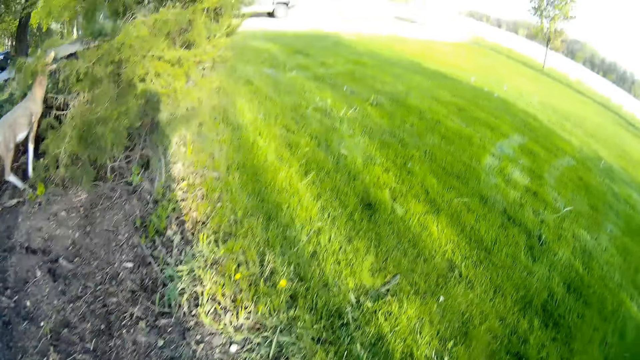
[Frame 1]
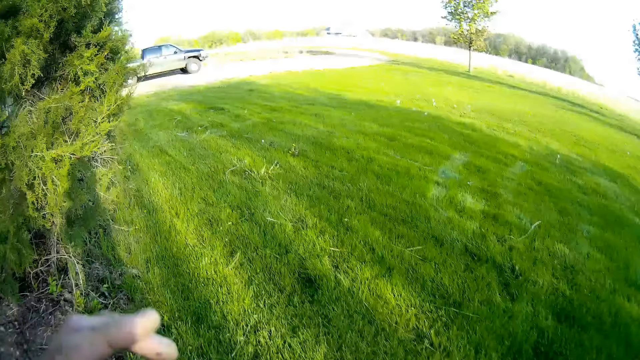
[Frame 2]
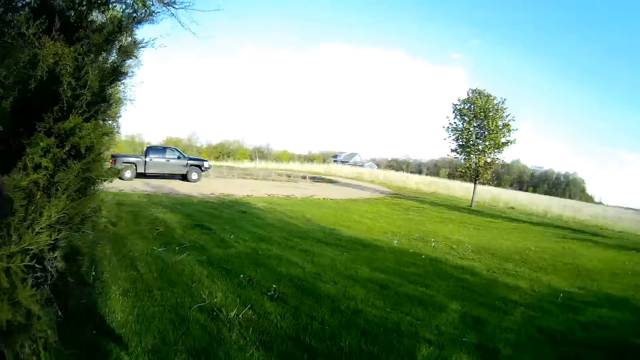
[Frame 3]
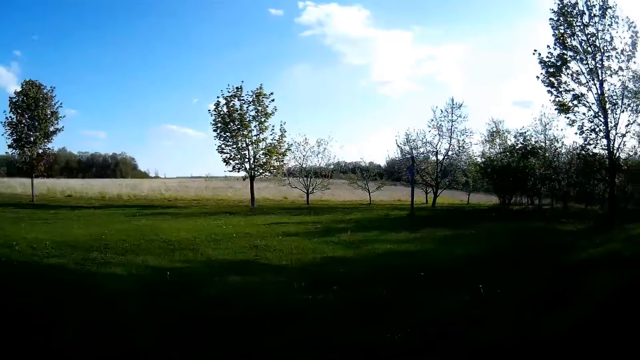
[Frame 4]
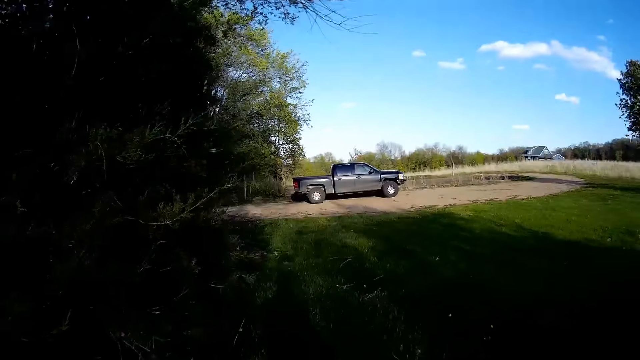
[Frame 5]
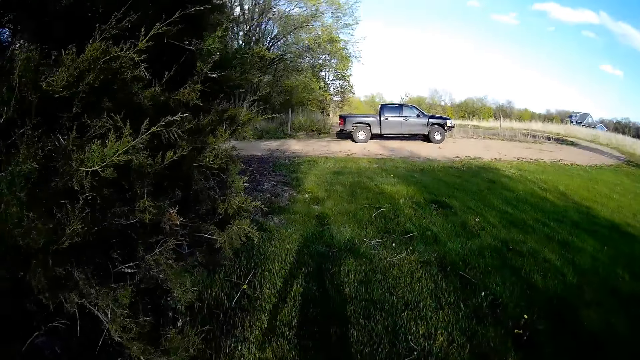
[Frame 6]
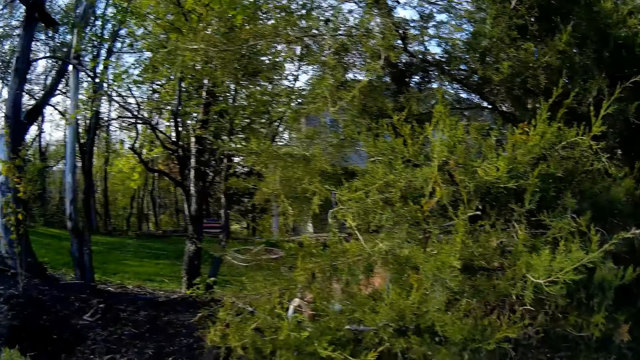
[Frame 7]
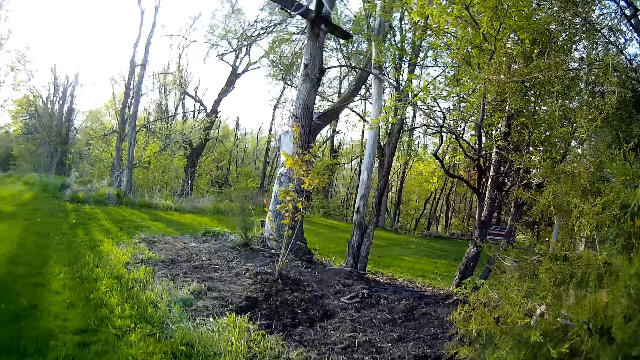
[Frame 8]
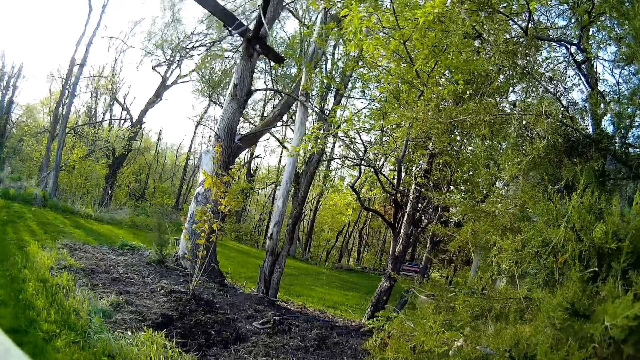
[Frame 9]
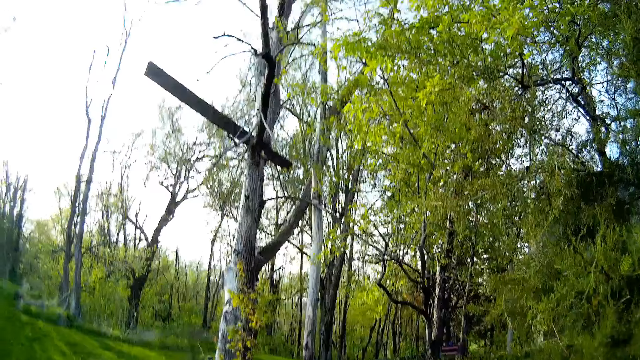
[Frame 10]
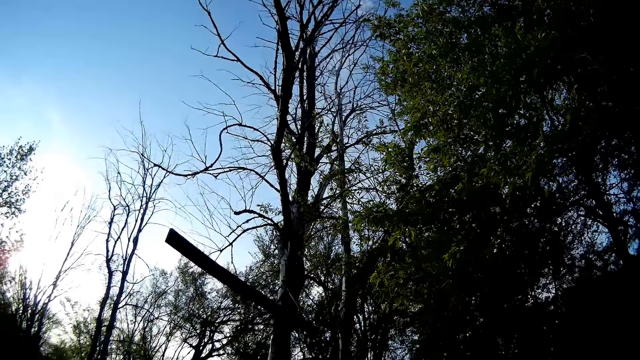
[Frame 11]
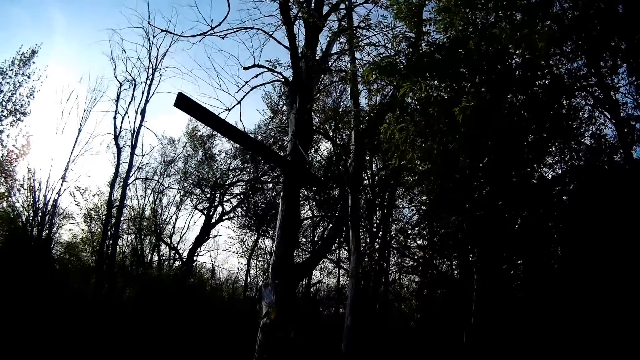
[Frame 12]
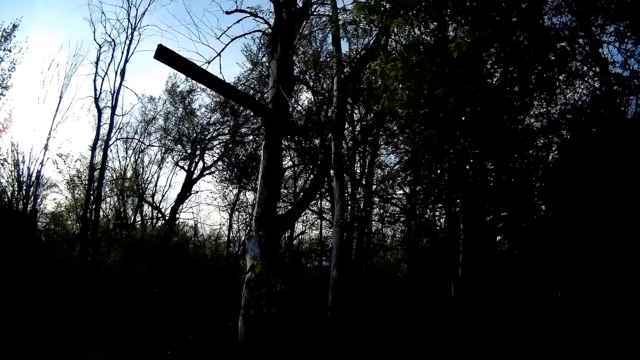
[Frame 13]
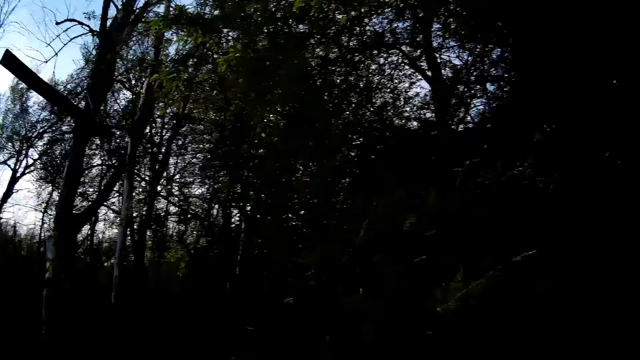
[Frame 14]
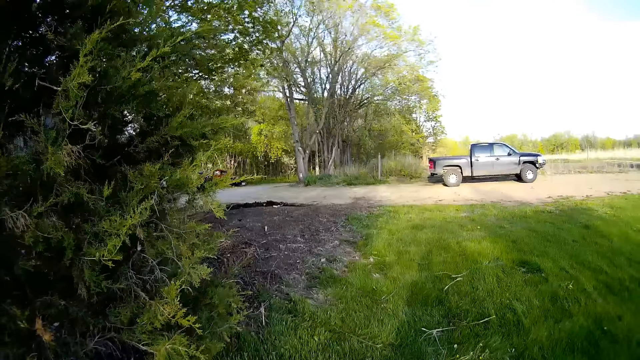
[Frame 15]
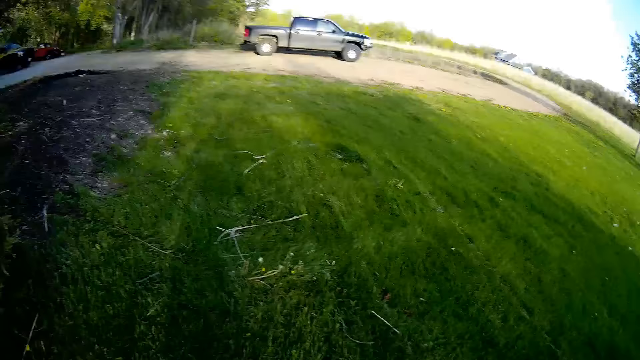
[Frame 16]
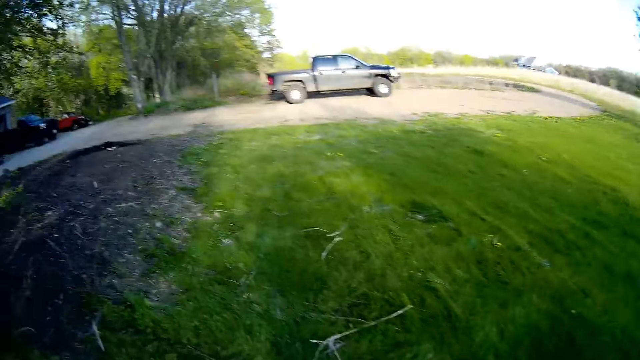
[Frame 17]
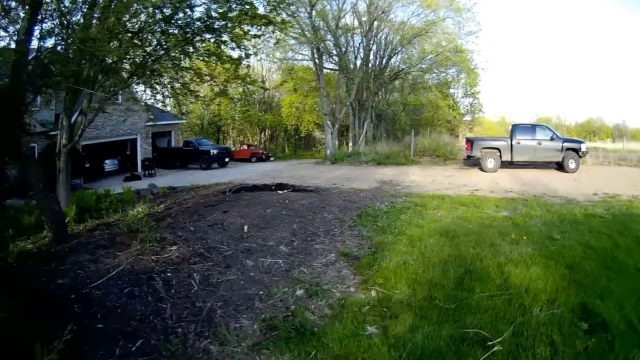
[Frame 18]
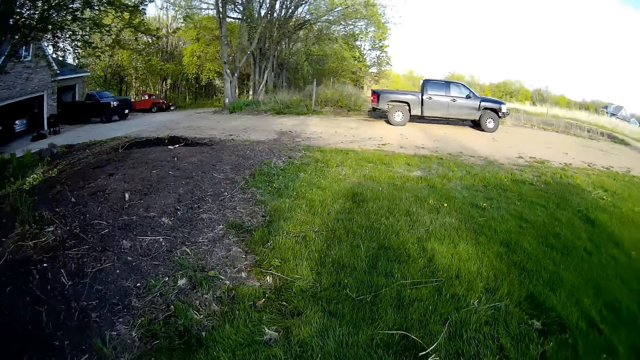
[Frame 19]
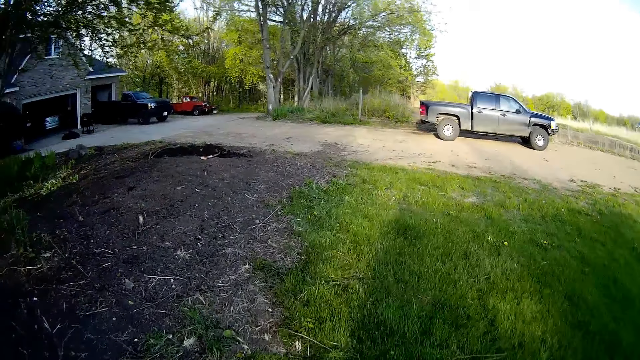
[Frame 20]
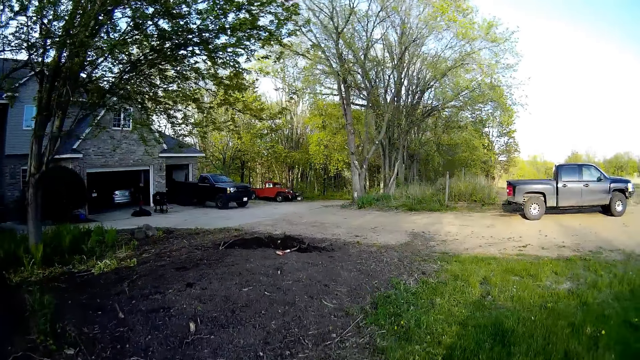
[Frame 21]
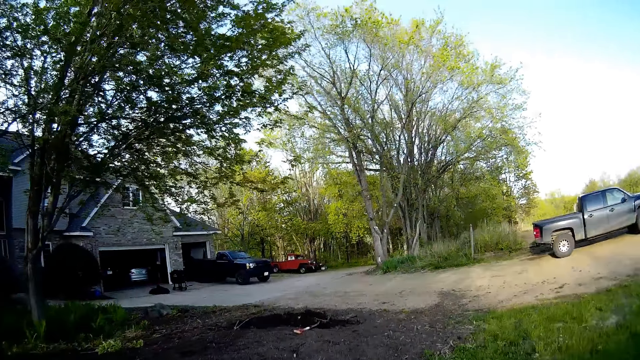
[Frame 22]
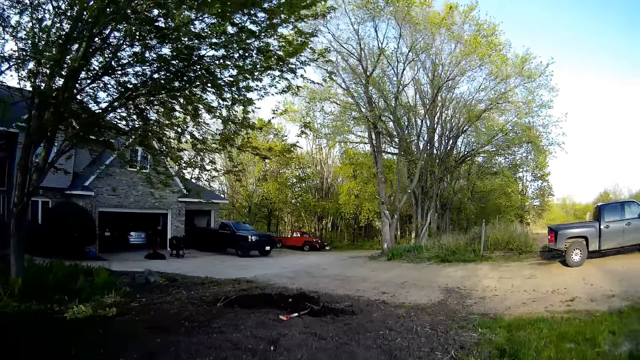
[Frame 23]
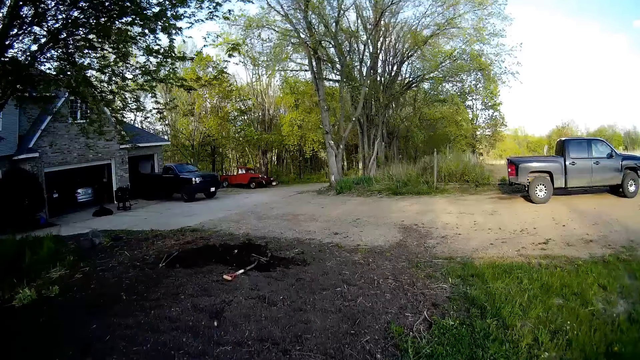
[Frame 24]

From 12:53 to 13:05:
The camera wearer looks around. They walk around in the field.

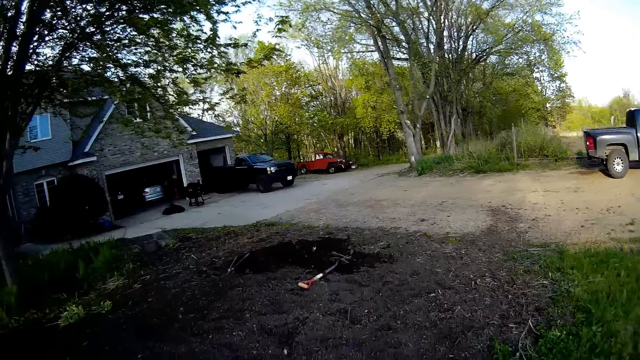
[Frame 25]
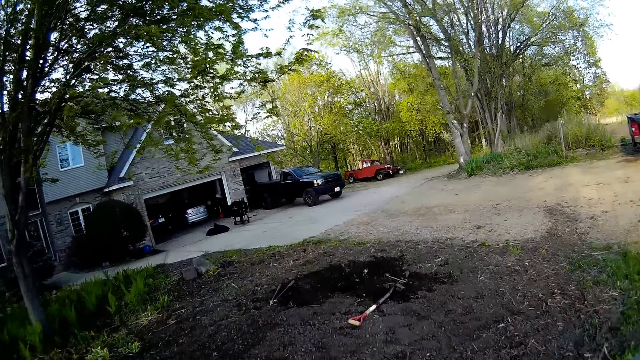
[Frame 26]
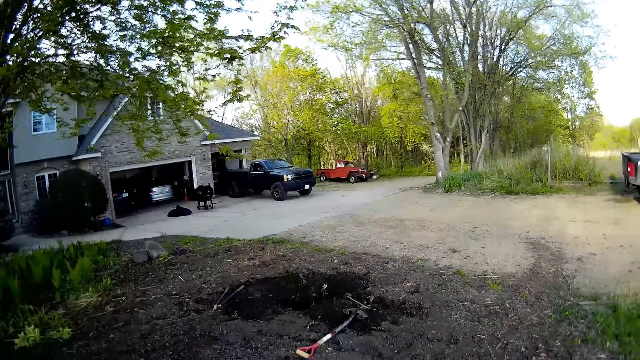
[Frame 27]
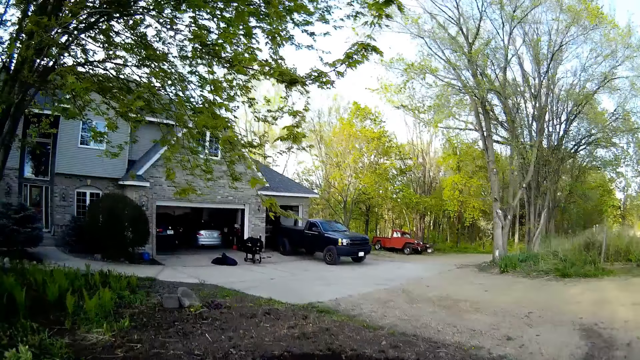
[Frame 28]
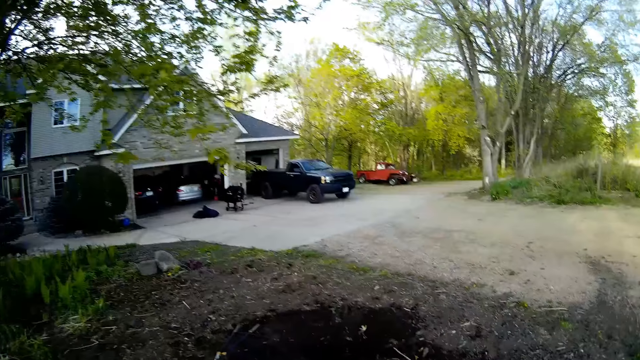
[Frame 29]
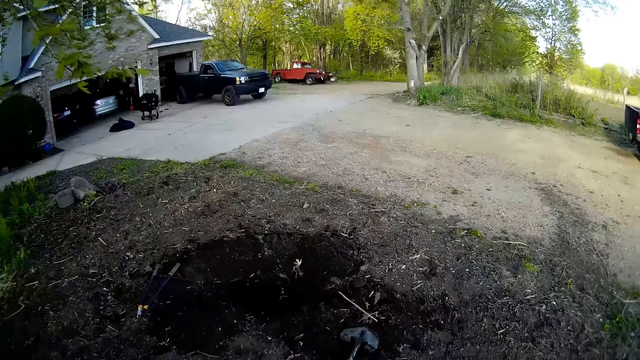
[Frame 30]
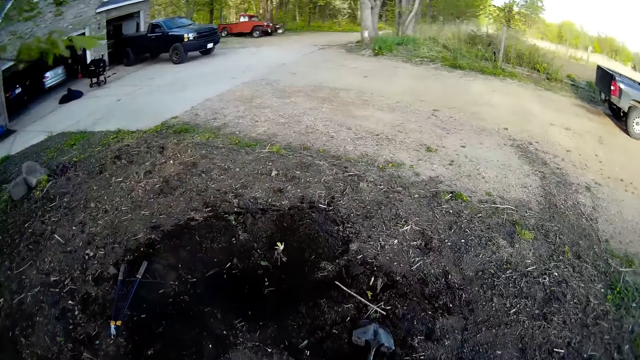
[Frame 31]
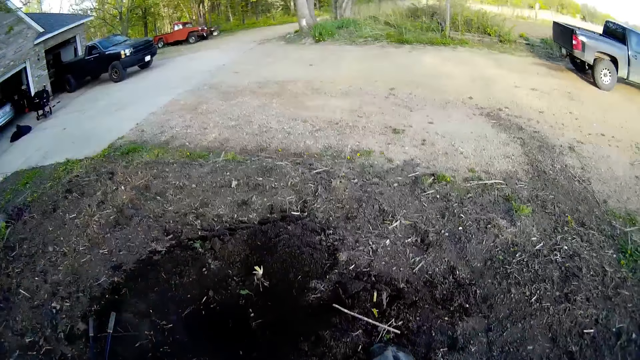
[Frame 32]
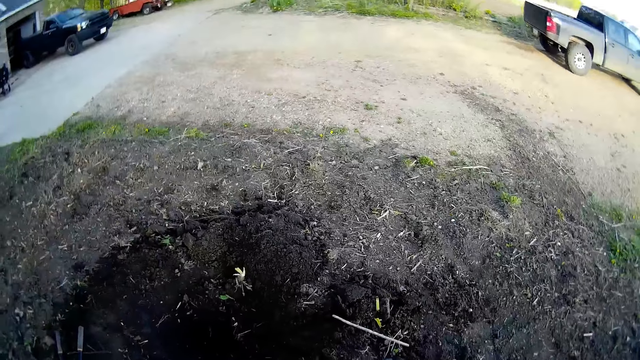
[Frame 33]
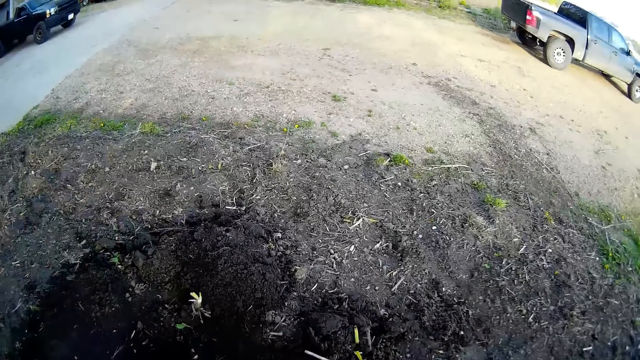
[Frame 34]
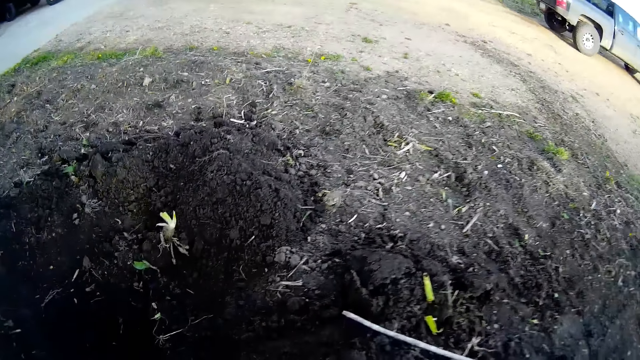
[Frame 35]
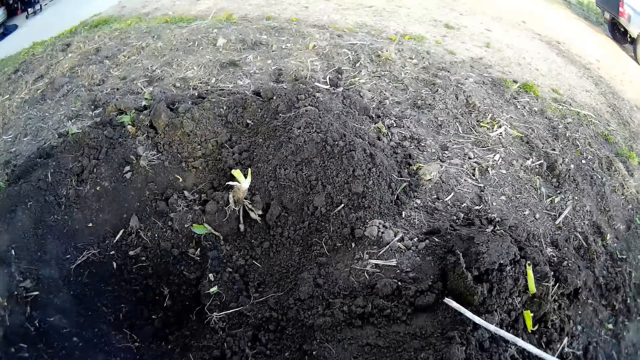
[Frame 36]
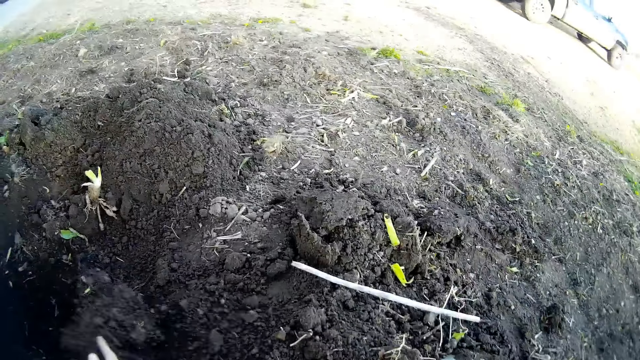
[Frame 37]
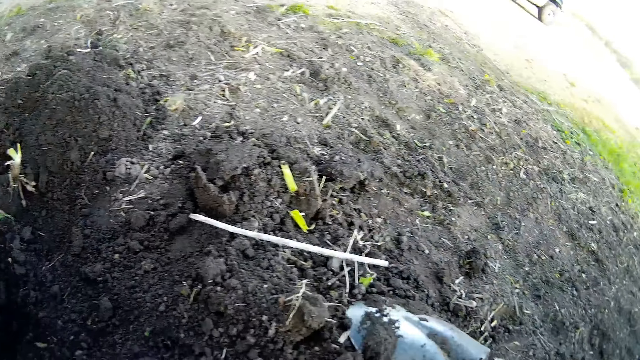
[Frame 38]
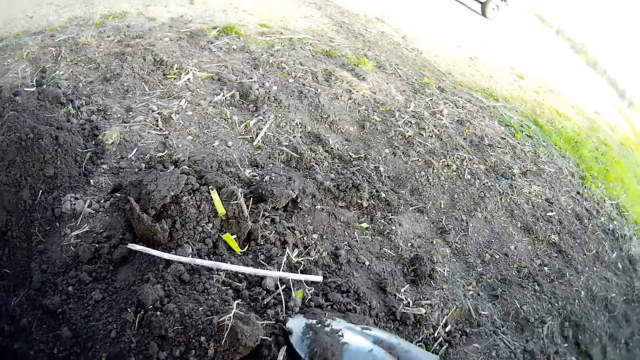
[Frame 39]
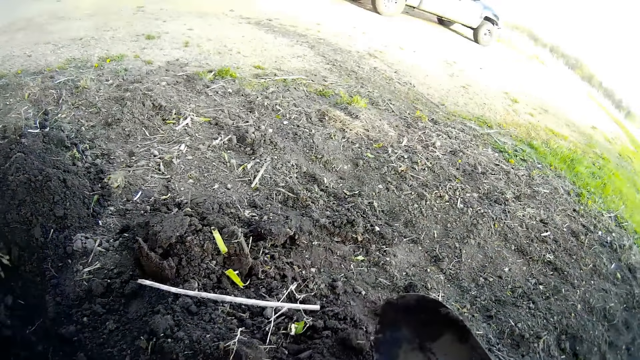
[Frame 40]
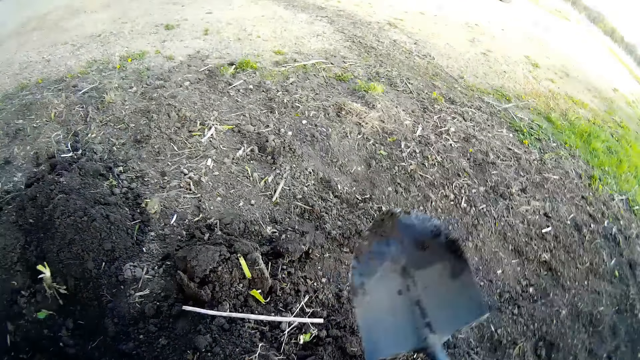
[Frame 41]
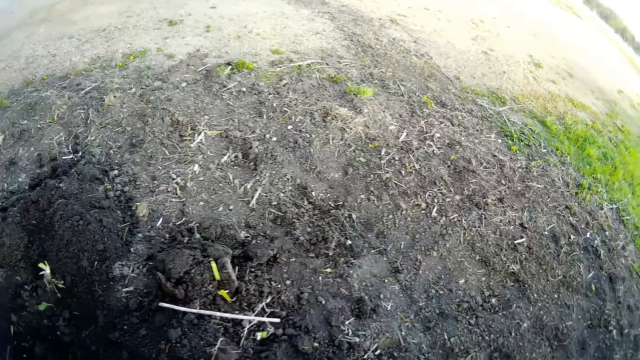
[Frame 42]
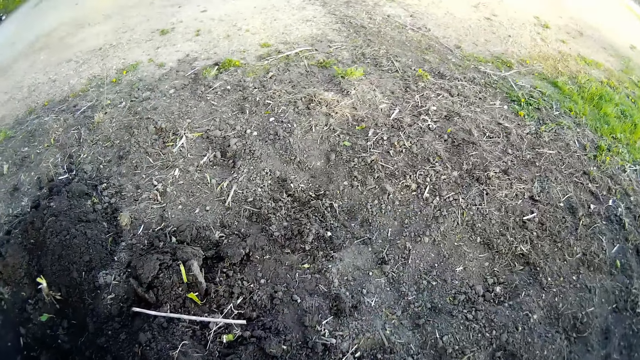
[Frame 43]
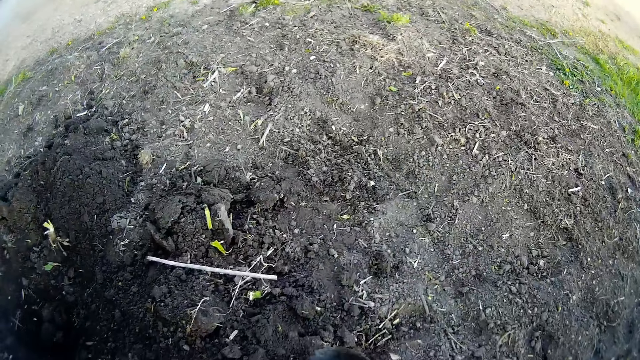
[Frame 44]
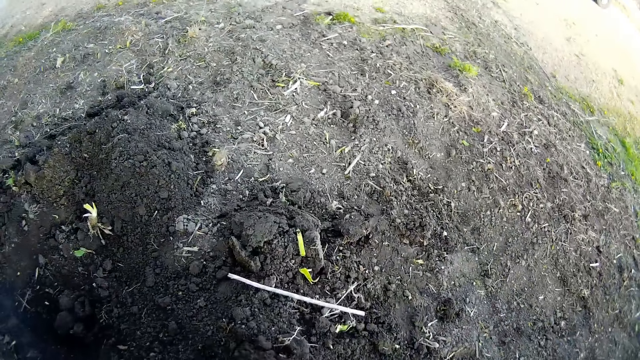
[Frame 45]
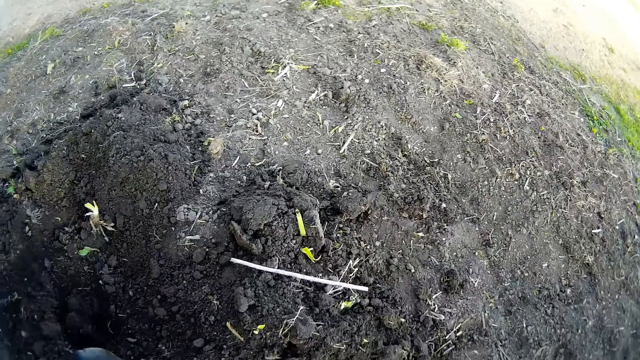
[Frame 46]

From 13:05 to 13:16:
The camera wearer moves the soil with the hands. He picks up a shovel from the ground with his right hand. He moves the soil with the shovel in his right hand.
